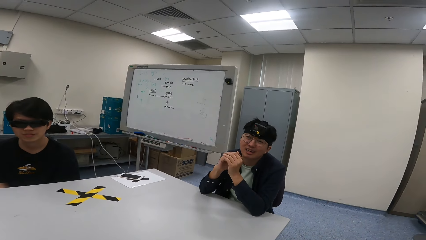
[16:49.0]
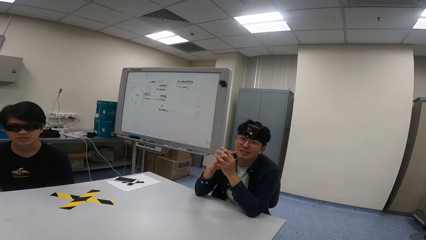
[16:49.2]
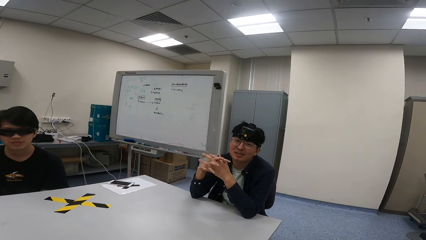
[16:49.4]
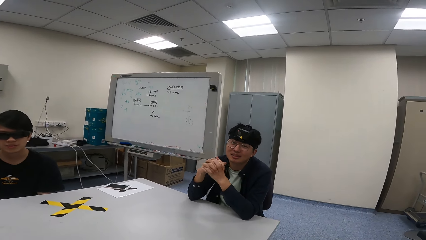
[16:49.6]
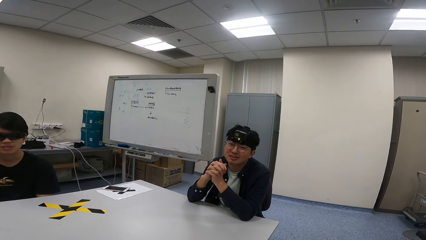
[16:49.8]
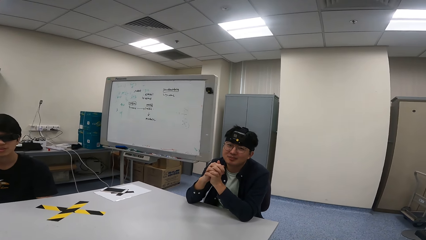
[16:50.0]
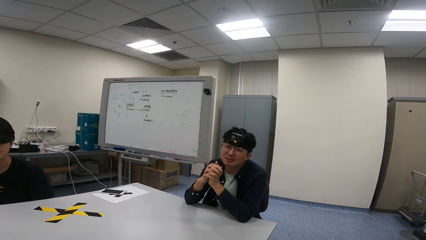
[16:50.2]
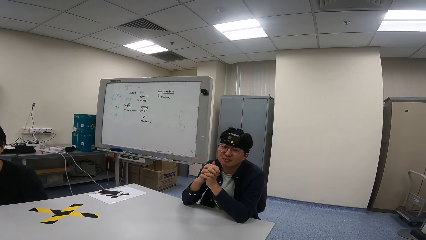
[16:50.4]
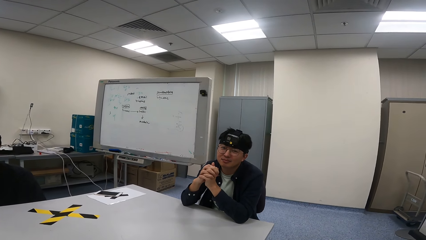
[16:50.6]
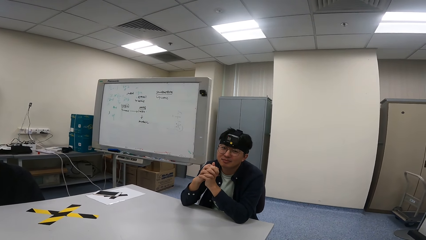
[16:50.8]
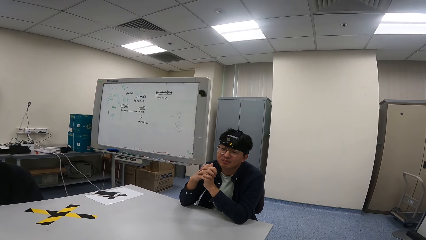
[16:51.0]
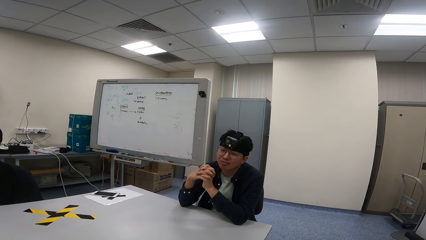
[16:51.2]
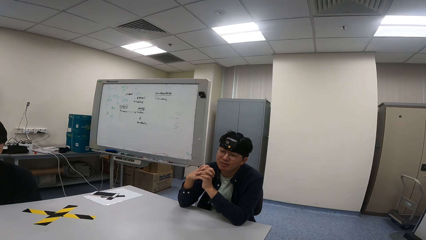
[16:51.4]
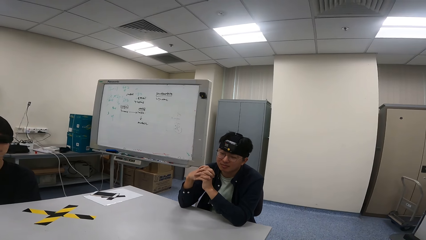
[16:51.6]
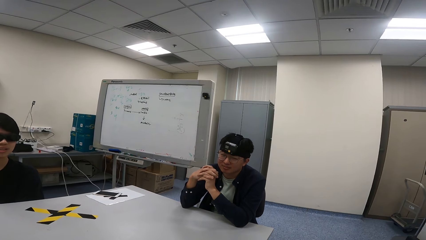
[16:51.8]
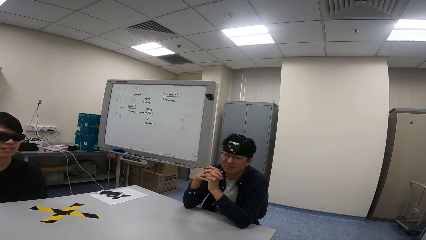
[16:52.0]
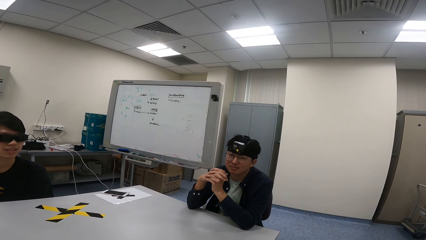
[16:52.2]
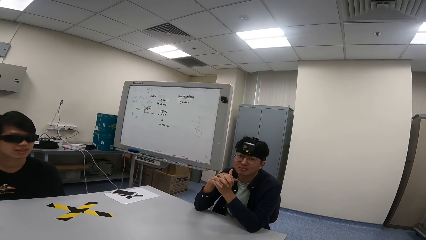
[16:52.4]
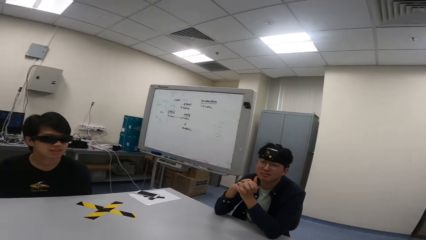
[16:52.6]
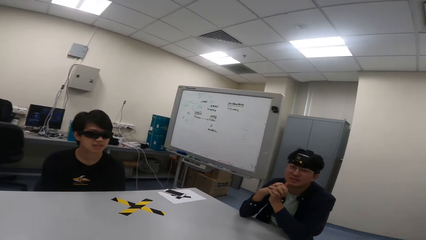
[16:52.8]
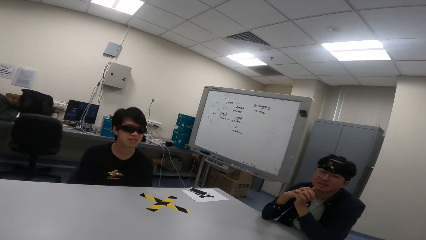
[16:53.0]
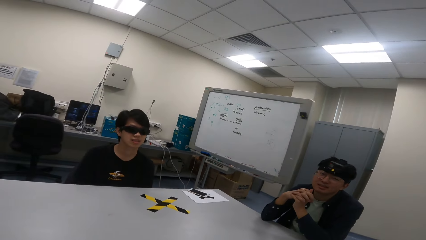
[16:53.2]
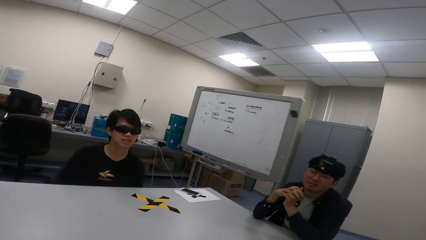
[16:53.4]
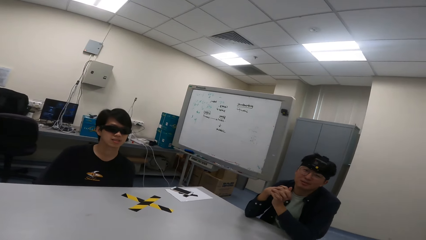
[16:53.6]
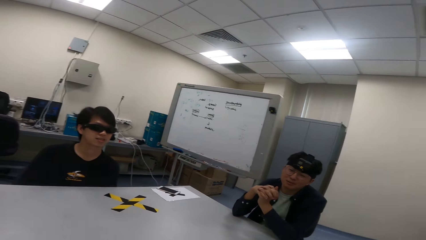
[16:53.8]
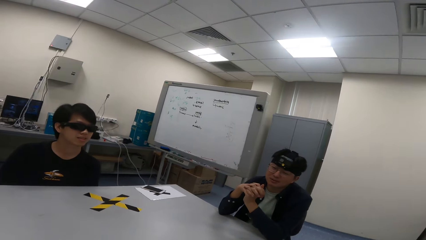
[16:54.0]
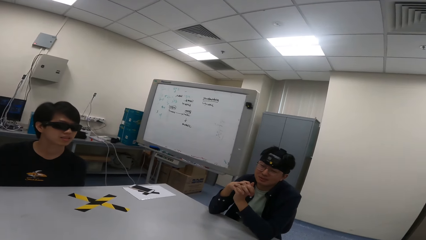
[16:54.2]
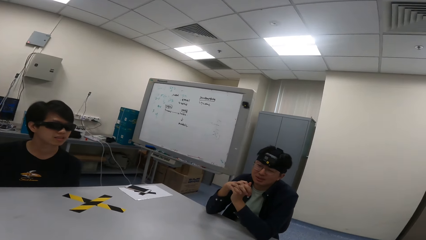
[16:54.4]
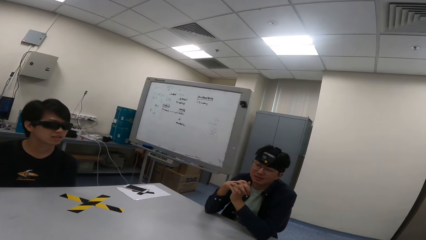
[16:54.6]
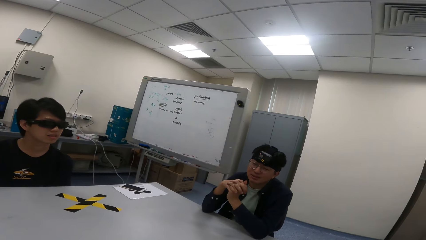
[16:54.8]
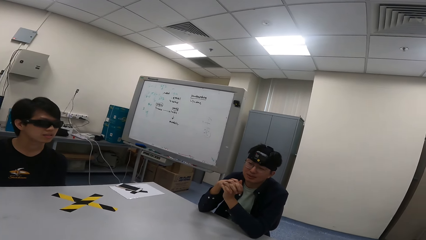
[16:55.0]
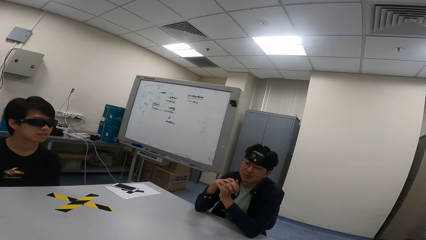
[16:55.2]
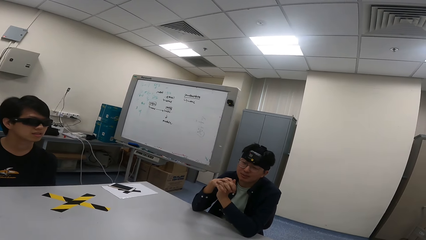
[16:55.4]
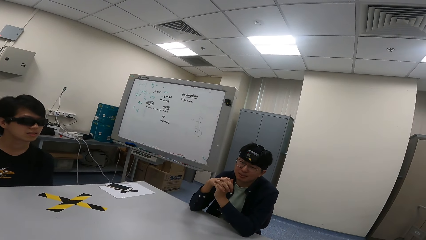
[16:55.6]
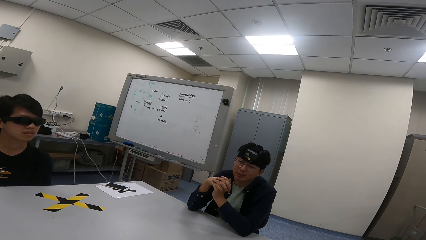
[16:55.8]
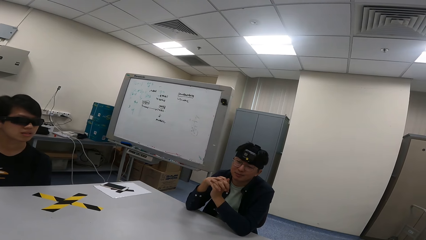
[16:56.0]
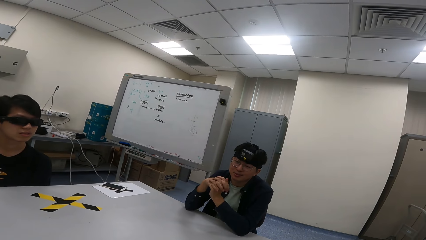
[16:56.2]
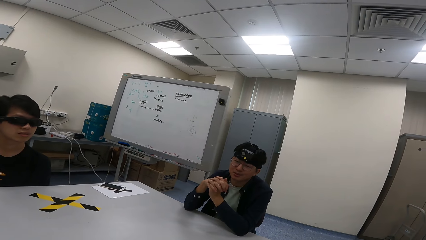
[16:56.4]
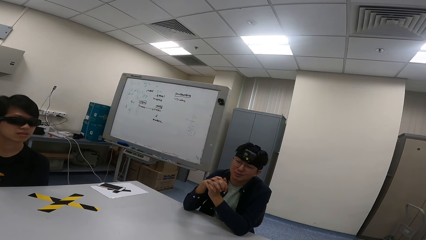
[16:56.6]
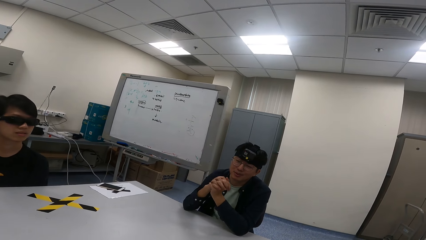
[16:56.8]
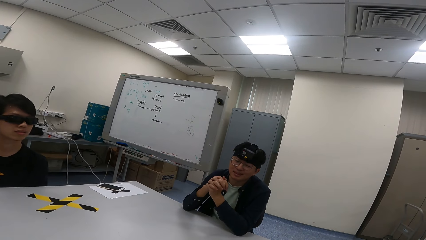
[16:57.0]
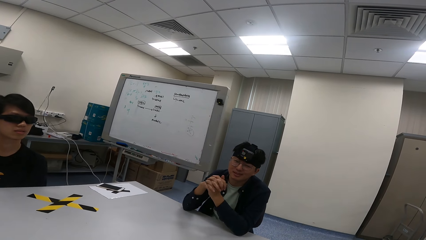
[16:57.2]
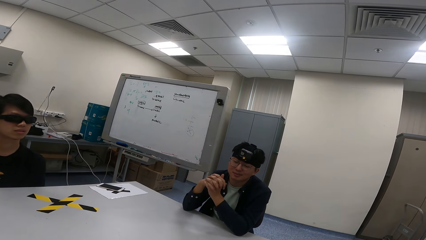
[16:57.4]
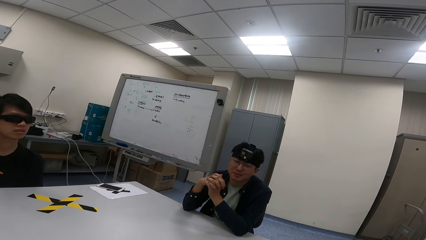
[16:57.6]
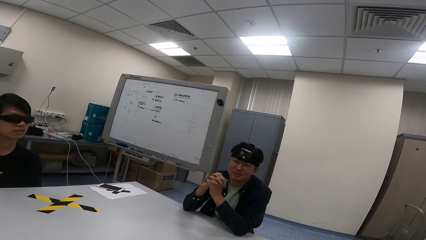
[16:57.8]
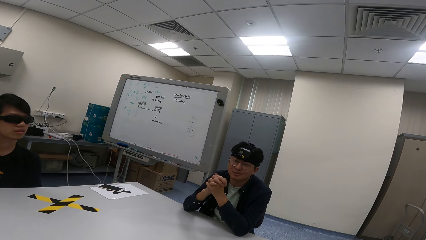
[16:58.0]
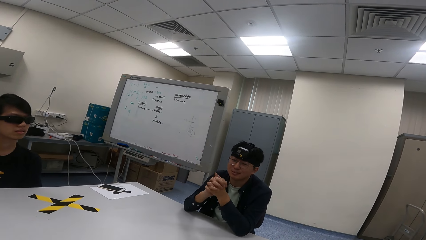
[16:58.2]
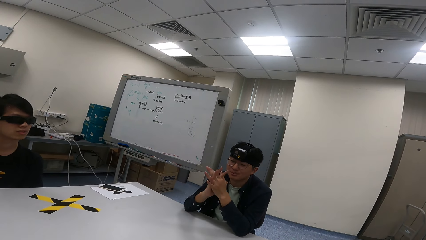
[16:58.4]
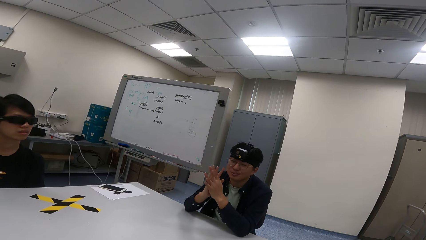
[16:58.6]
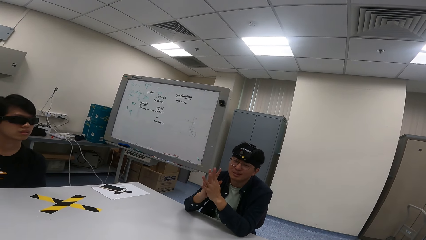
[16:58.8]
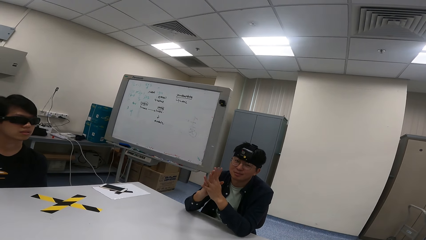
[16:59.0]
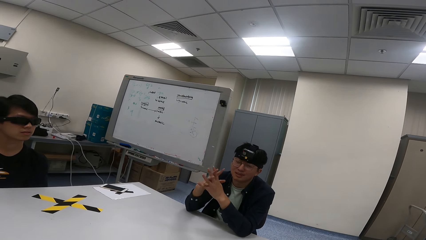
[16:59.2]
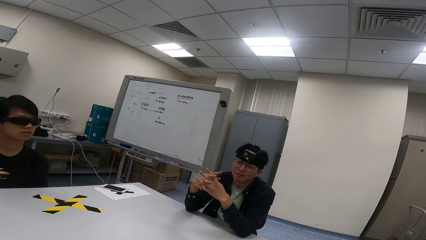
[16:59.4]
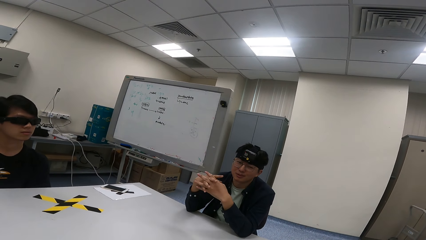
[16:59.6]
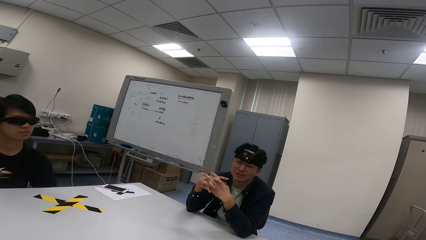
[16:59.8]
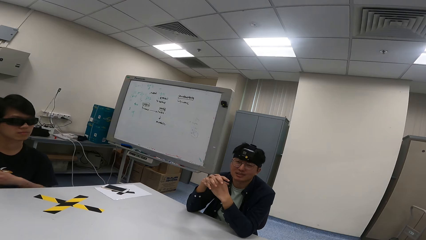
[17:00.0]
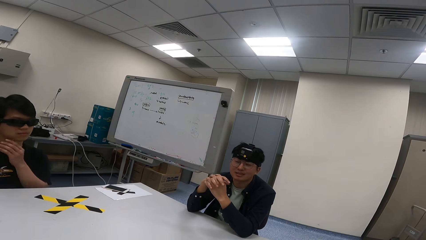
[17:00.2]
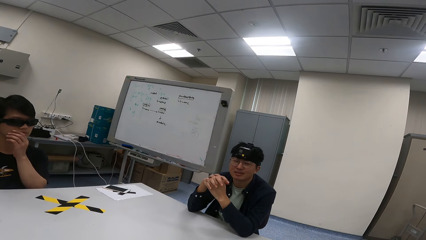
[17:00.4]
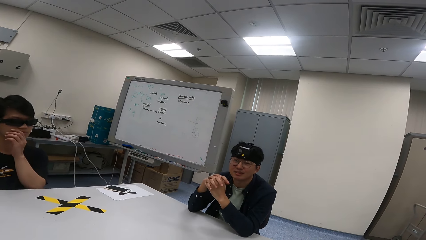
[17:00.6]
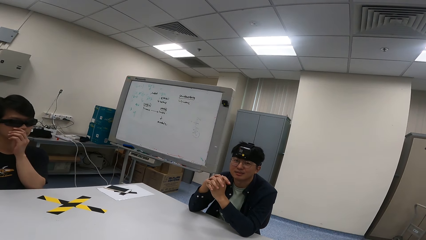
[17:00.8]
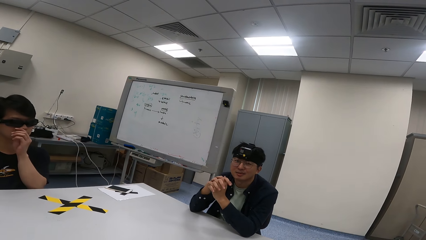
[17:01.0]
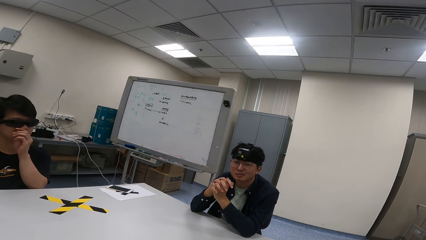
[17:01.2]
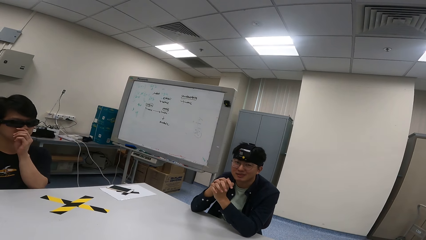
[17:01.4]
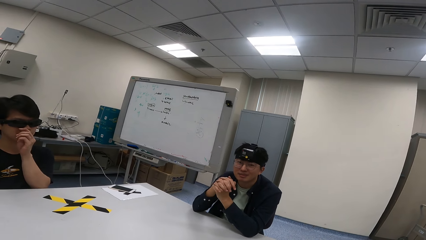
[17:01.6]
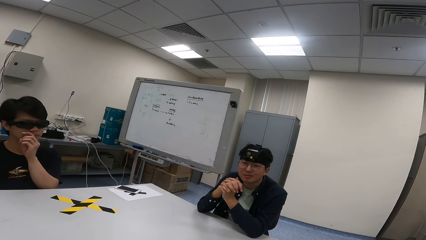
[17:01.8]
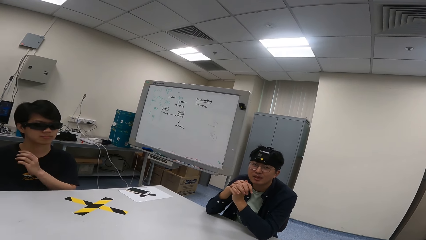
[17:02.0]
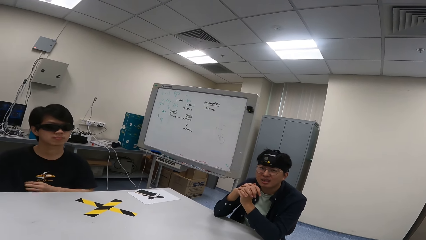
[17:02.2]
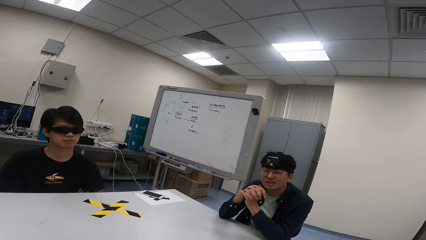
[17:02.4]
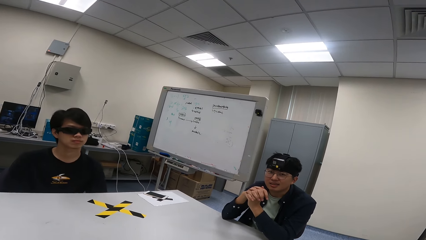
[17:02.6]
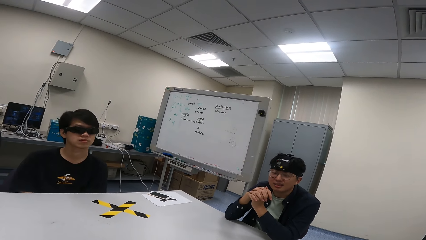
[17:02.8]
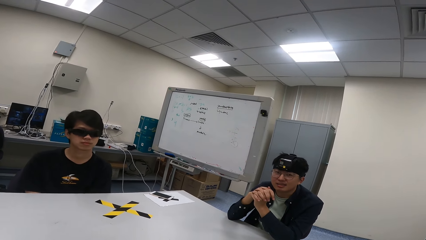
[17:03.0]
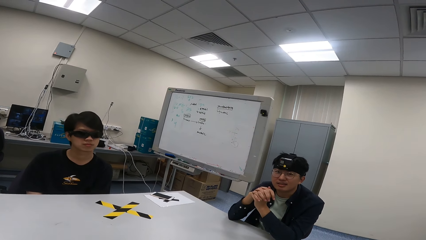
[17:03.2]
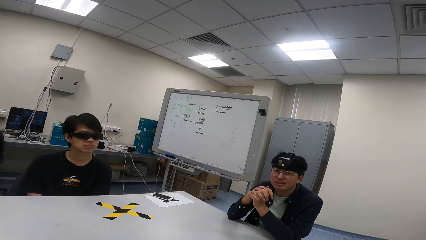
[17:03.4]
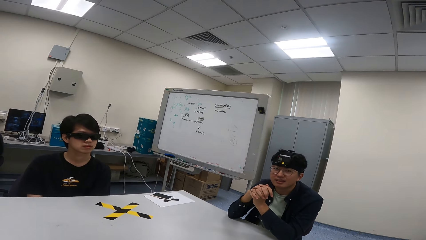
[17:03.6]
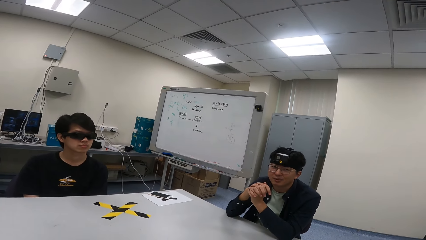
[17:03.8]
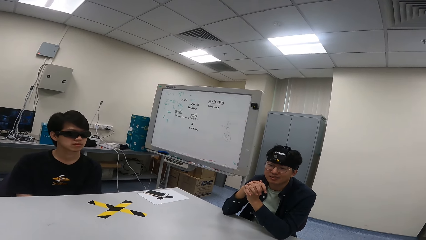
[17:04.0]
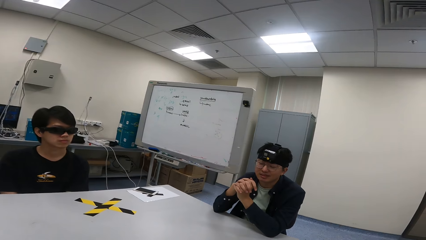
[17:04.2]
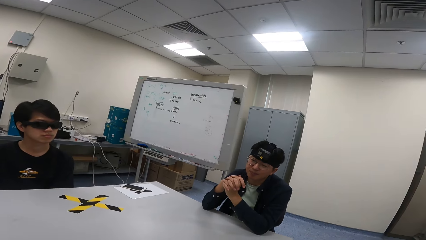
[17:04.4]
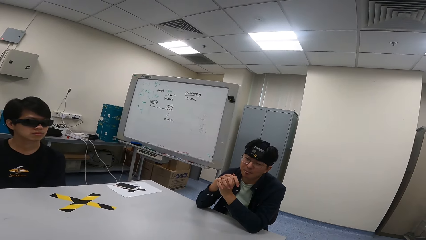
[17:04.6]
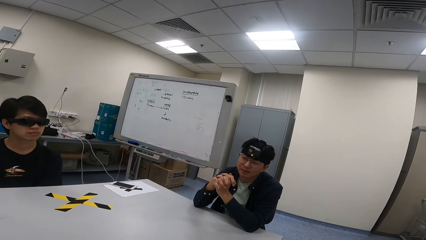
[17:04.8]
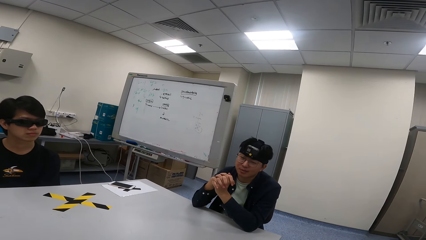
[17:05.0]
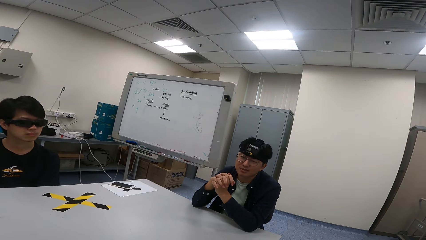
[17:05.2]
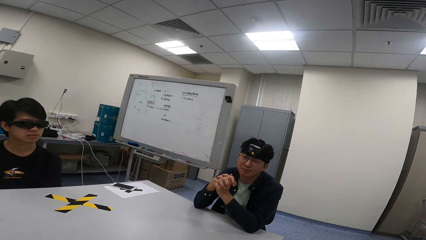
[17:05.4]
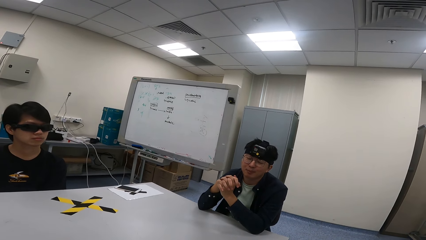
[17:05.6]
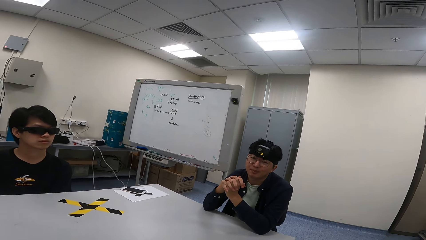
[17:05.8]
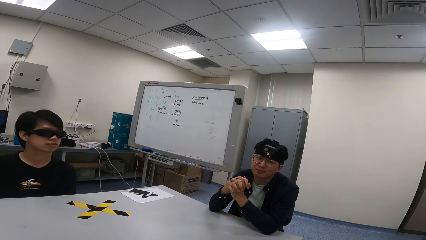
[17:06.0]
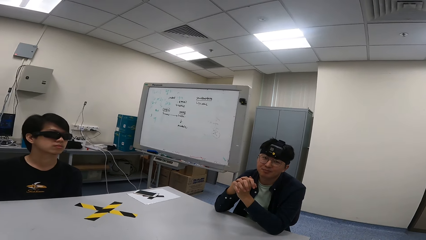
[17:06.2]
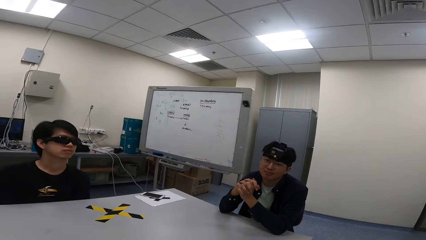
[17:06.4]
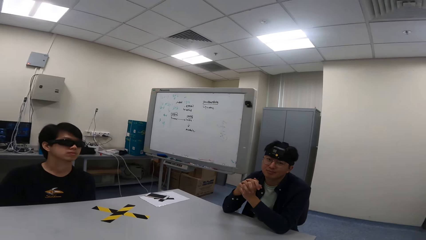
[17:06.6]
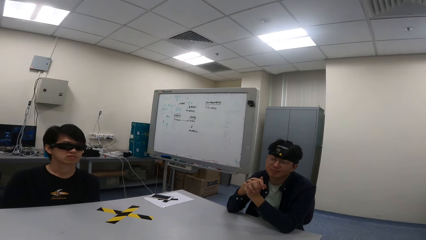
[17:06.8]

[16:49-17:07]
A person converses. Another person touches the face and nods the head.
